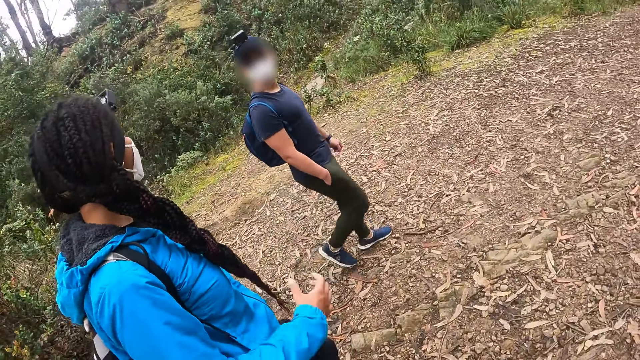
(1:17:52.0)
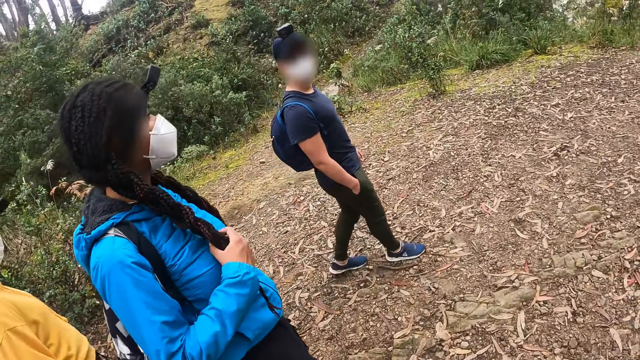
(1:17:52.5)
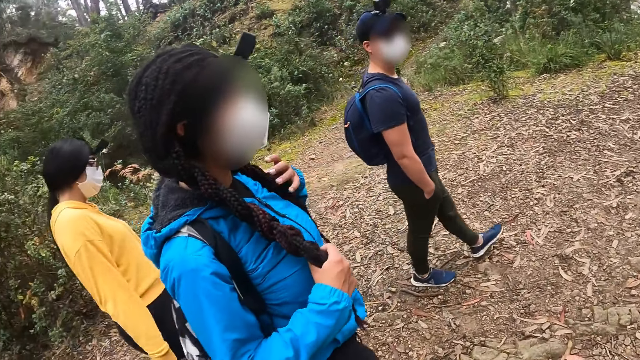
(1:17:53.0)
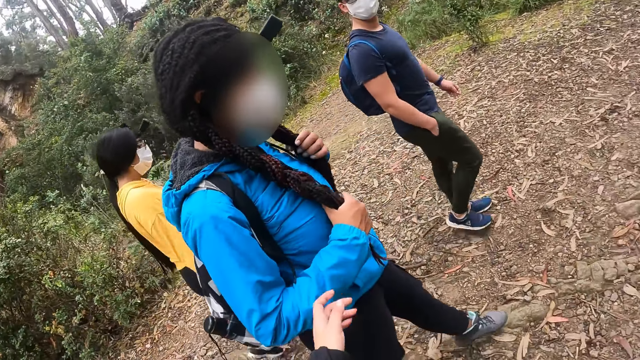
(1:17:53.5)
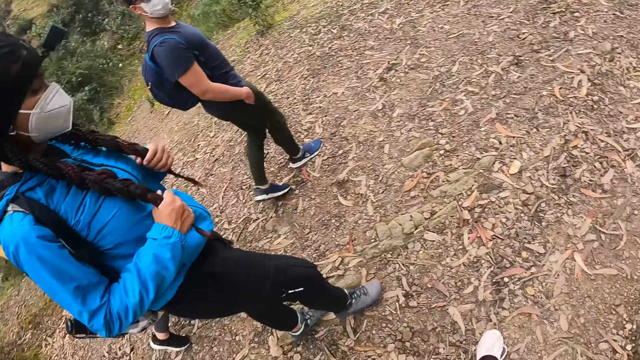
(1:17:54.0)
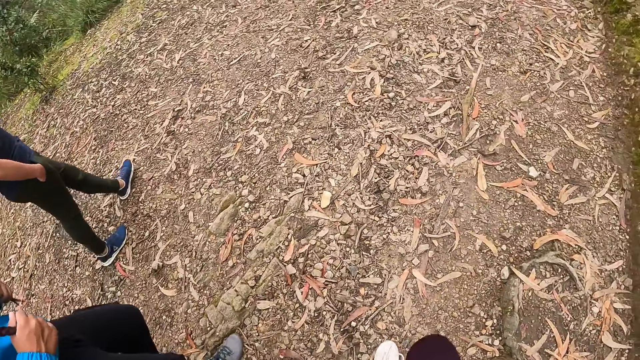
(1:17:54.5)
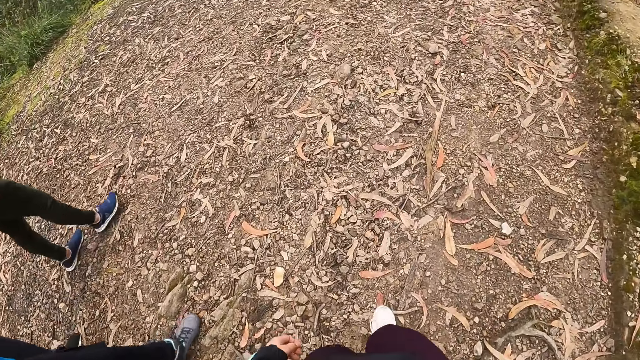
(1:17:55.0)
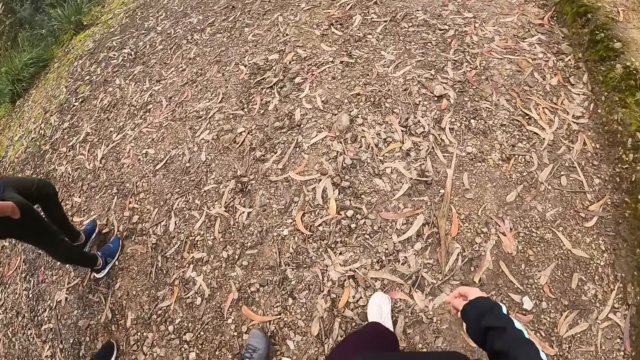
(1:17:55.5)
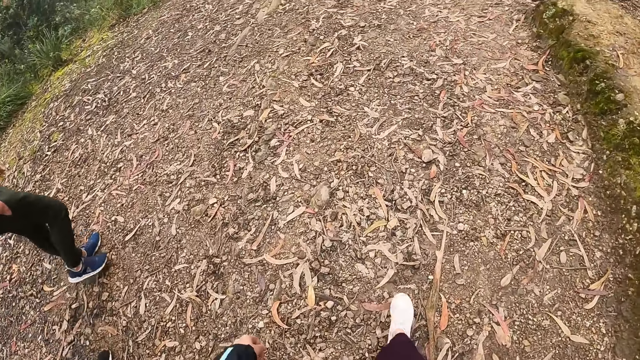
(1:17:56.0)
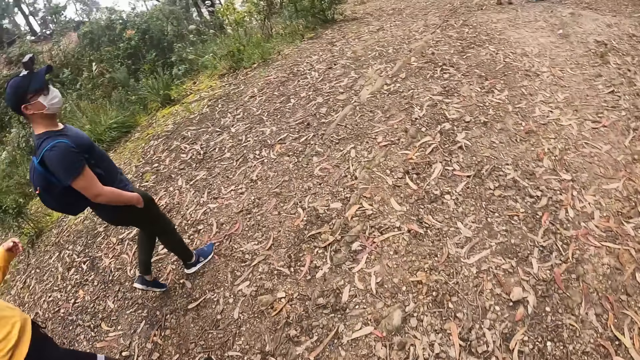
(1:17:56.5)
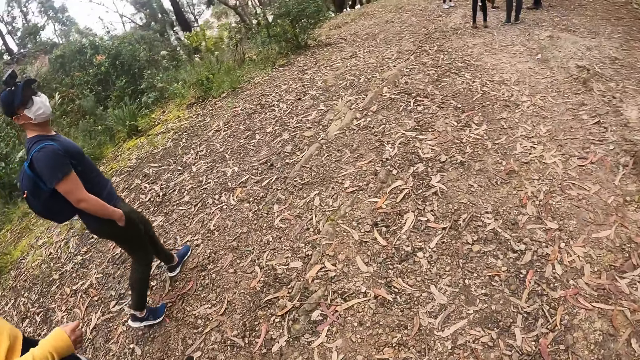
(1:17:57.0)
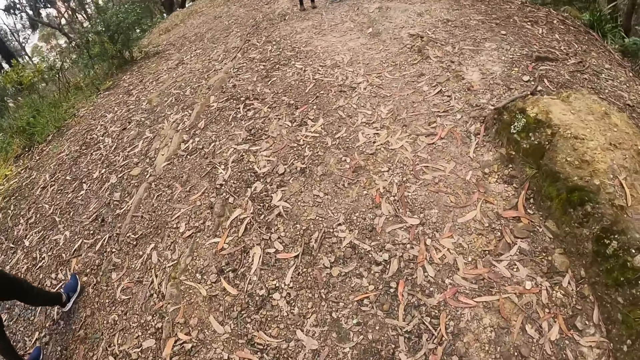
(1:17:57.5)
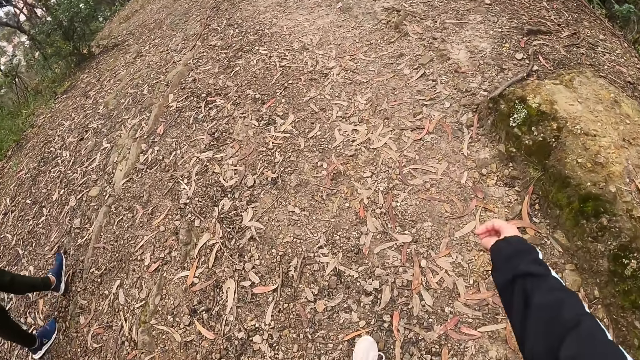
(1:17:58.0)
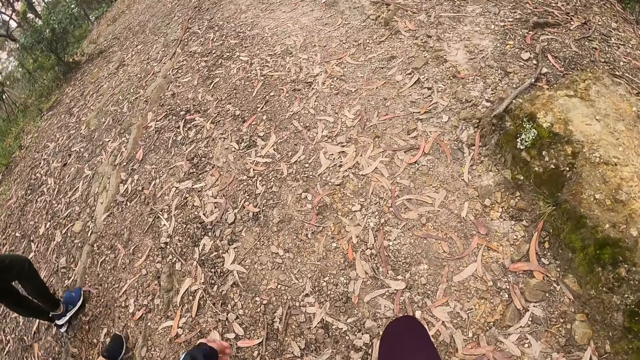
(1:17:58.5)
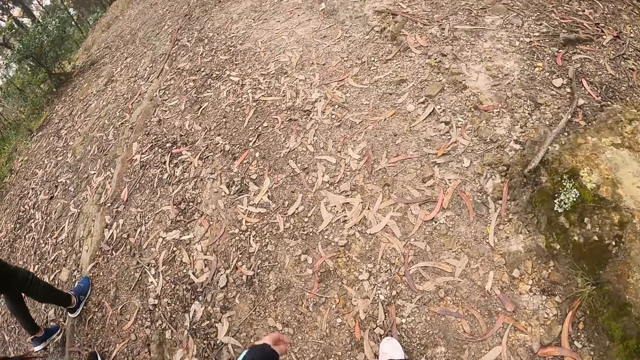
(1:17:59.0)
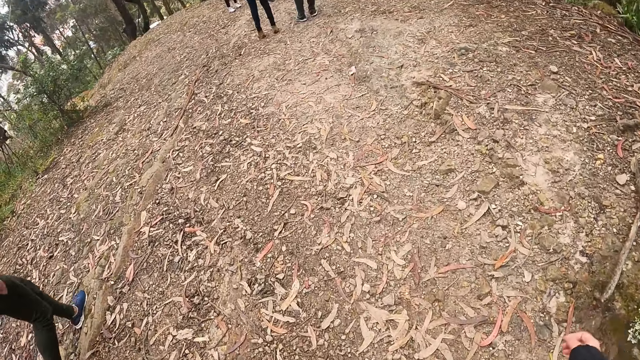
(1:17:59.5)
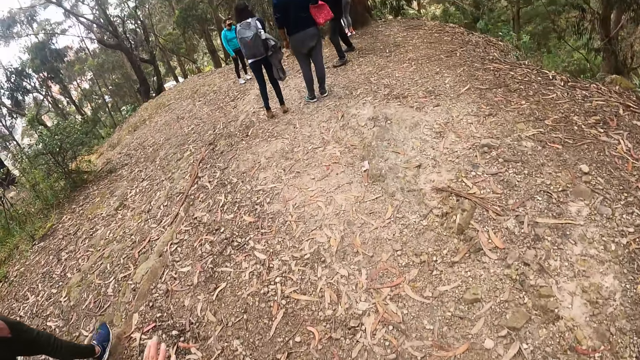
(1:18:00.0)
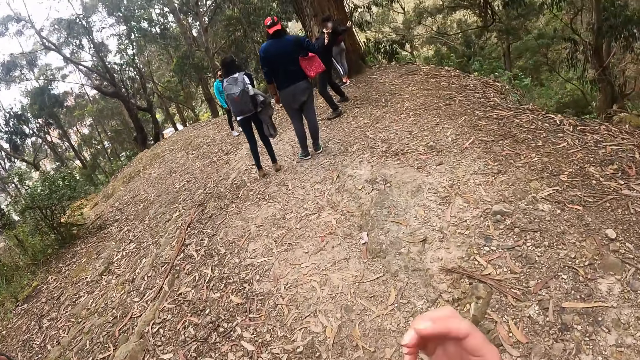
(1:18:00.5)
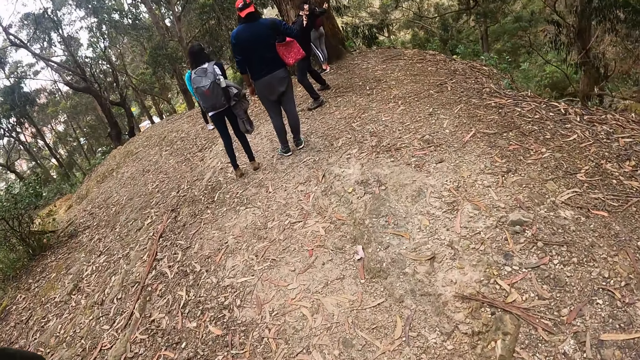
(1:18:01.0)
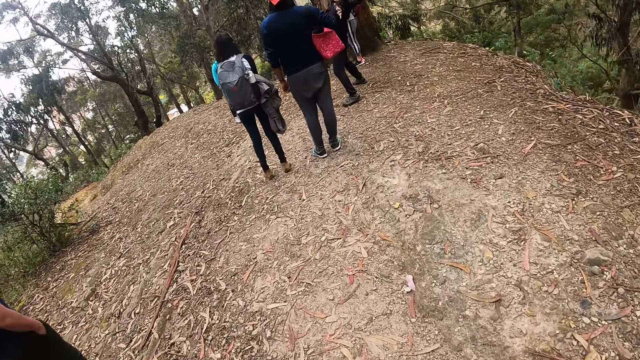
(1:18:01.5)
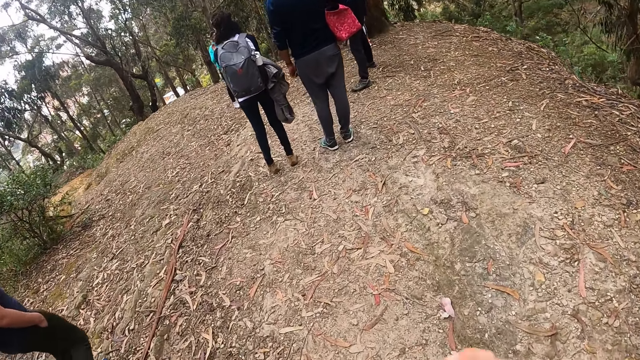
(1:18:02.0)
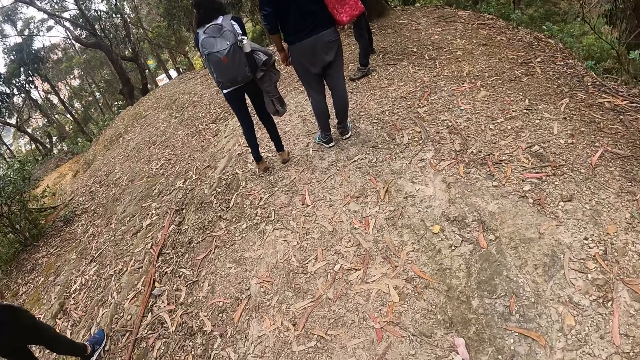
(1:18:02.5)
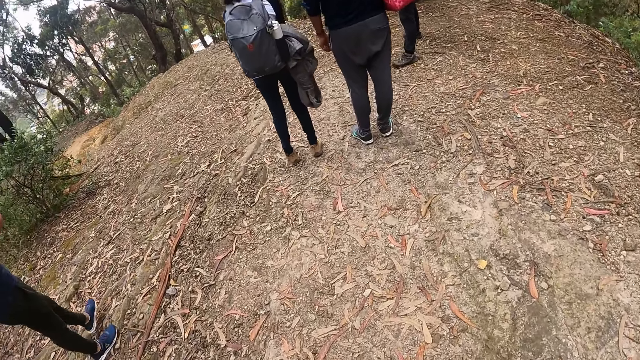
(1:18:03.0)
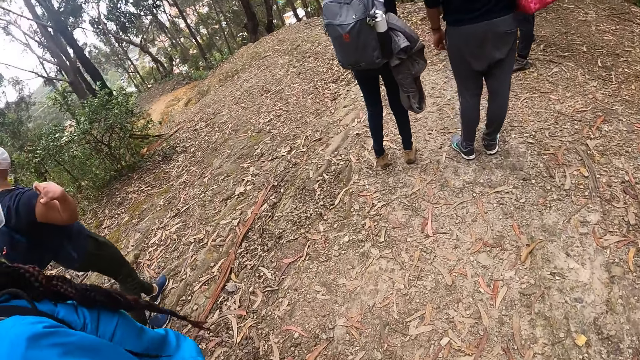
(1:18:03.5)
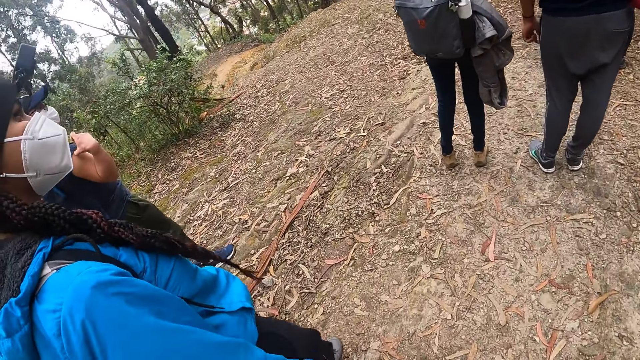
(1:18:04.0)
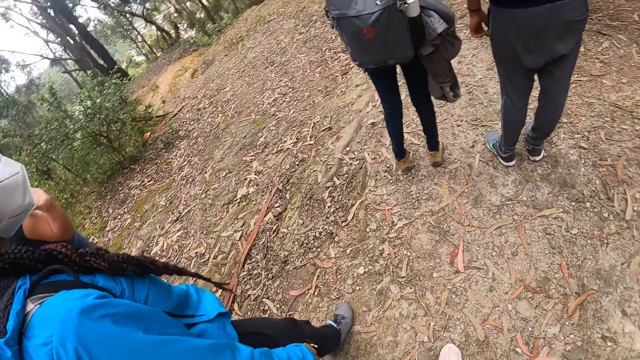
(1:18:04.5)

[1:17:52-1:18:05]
A woman holds the hair. The camera wearer touches the woman with her left hand. She walks on the ground. She touches her face with her right hand.

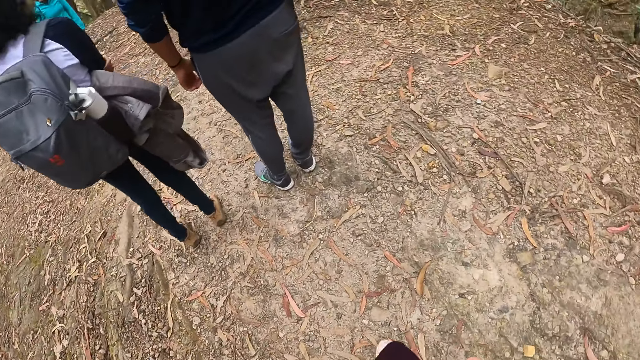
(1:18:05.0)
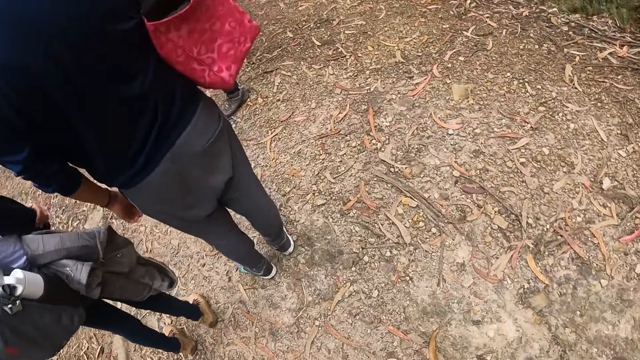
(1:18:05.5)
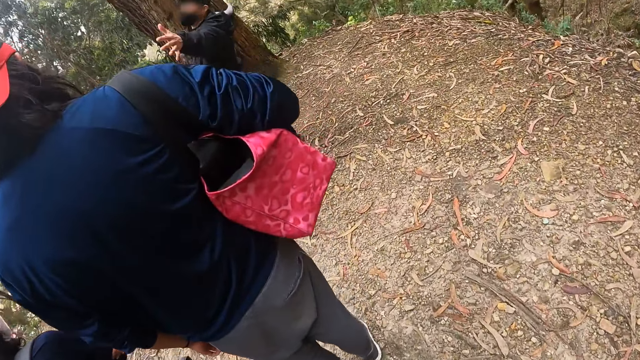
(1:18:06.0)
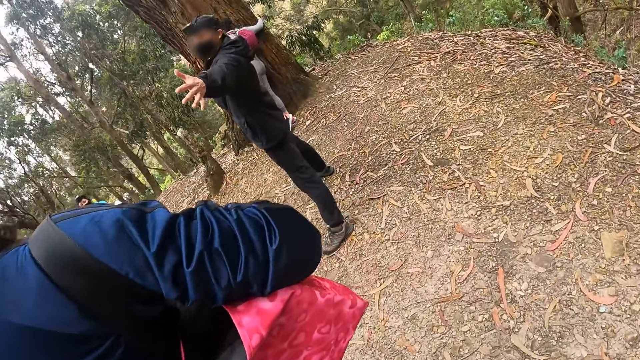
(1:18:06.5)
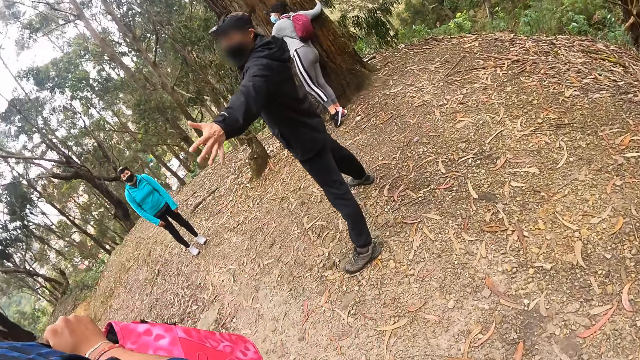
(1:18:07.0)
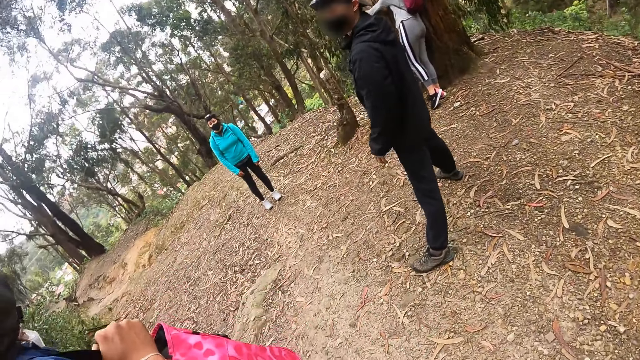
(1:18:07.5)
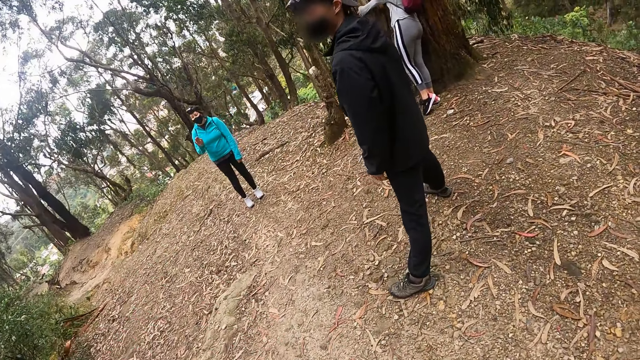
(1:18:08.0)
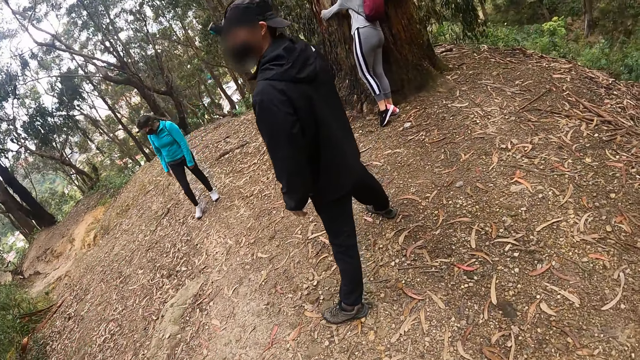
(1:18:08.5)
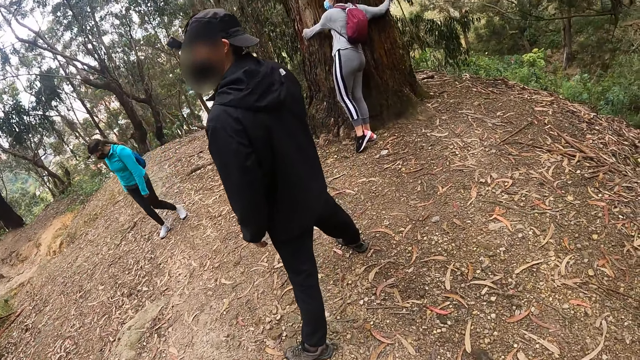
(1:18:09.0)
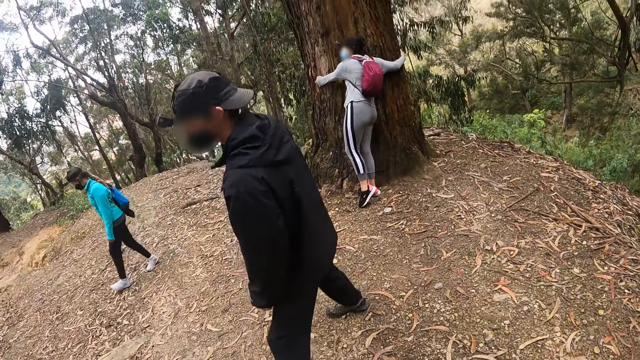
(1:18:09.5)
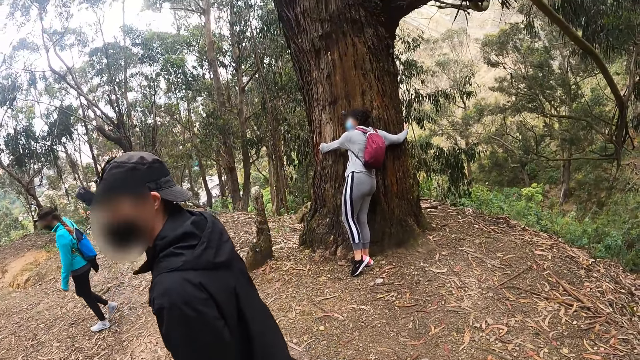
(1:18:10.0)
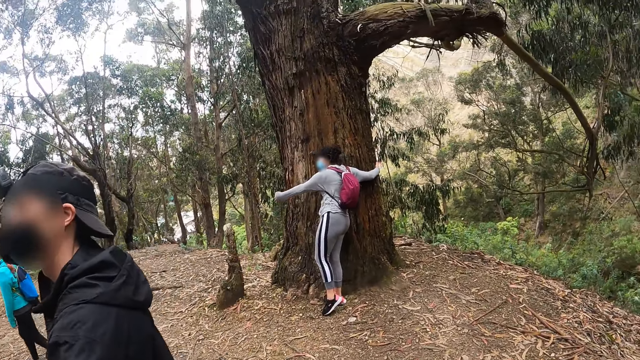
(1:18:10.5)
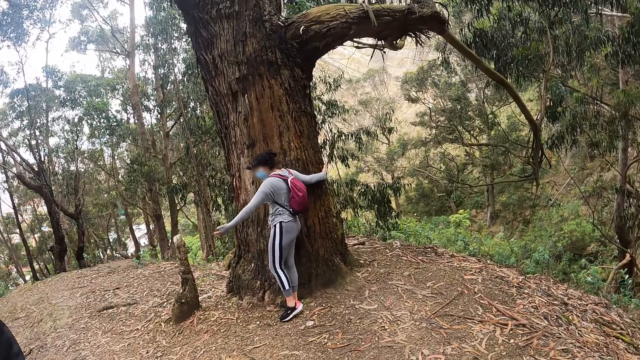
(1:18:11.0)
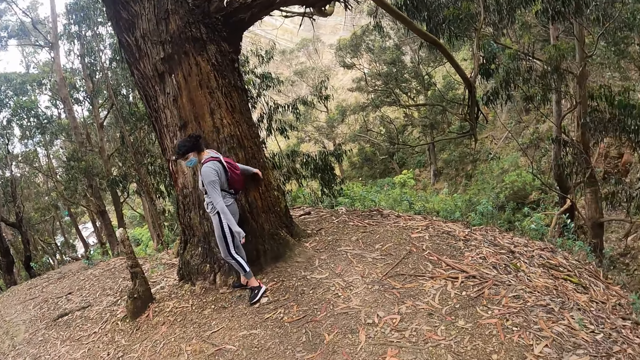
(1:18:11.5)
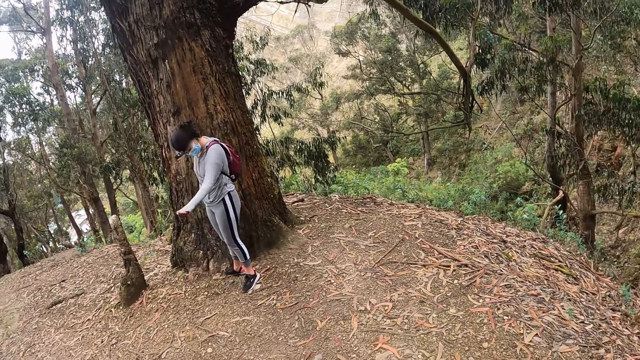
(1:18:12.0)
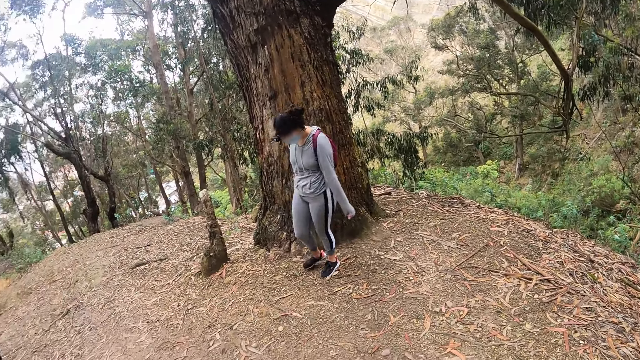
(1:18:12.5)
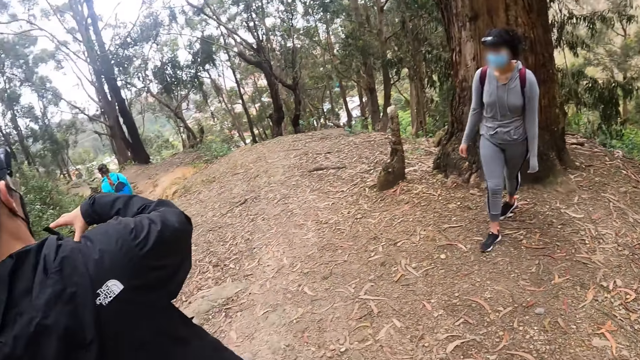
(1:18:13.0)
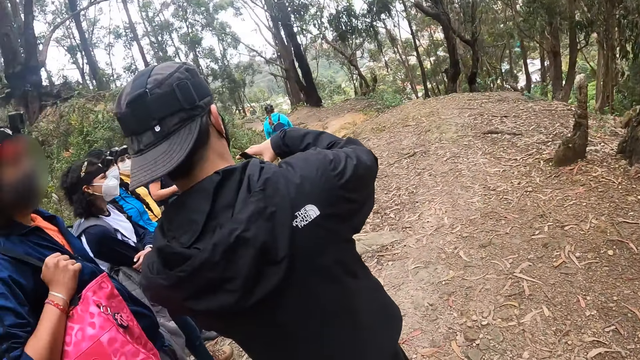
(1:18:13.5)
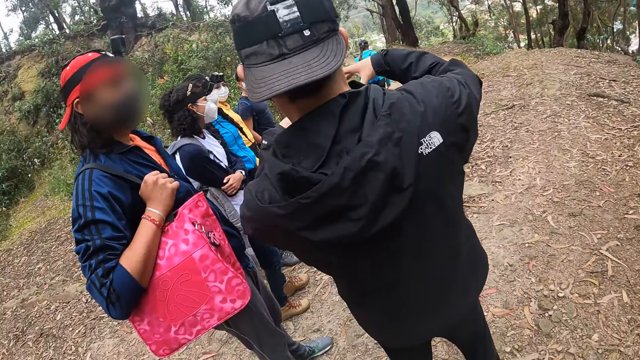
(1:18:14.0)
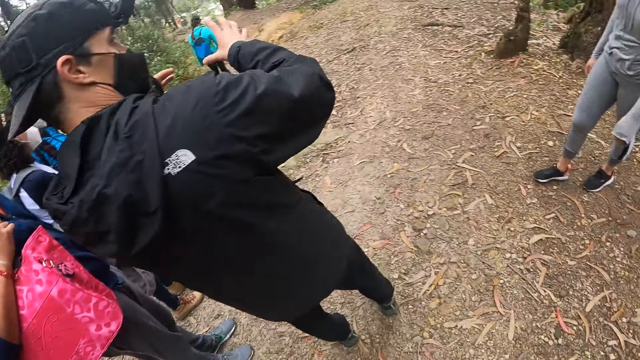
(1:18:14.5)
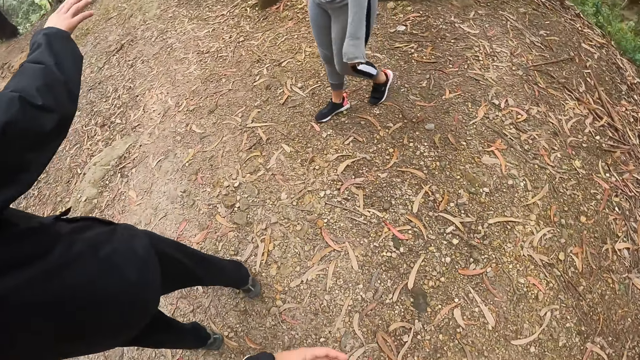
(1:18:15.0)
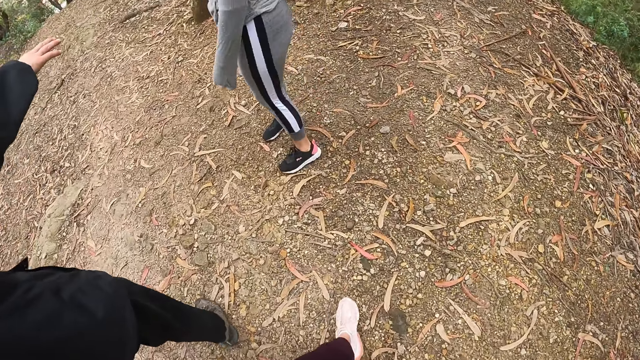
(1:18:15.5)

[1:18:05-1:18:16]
The camera wearer looks around the forest. They move toward a tree outside.
